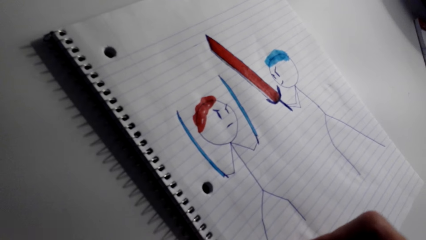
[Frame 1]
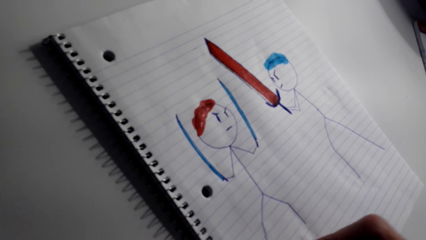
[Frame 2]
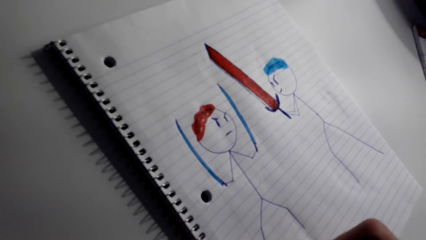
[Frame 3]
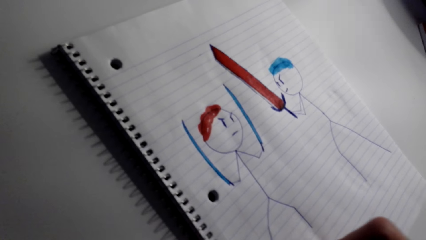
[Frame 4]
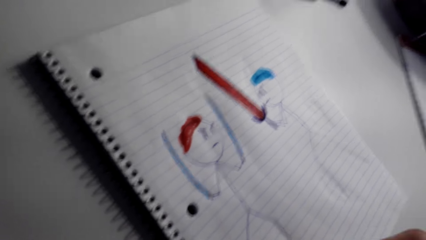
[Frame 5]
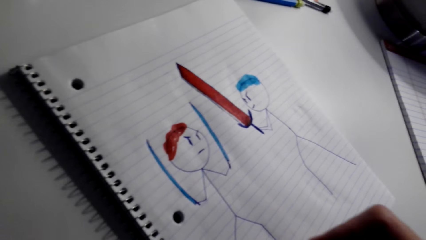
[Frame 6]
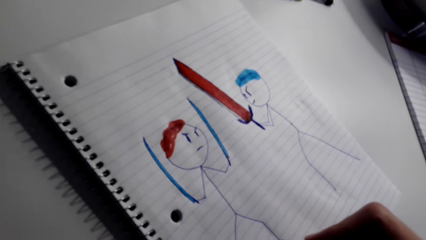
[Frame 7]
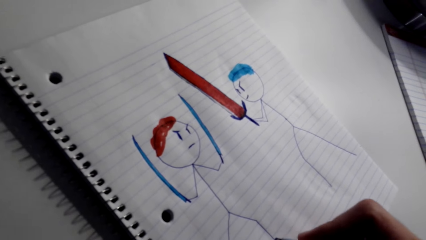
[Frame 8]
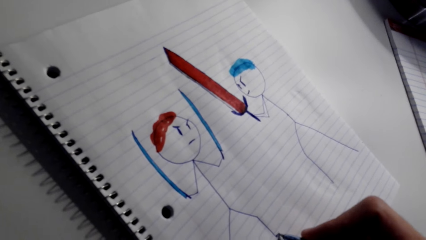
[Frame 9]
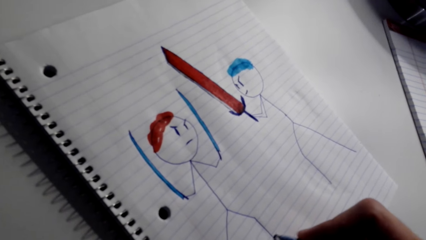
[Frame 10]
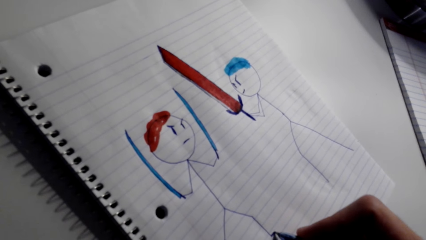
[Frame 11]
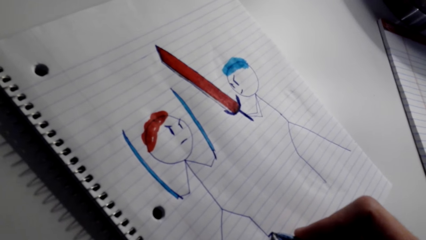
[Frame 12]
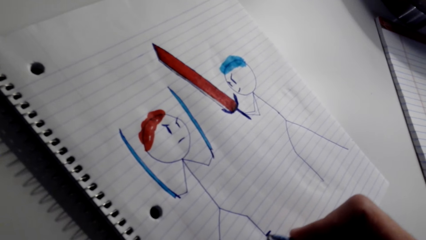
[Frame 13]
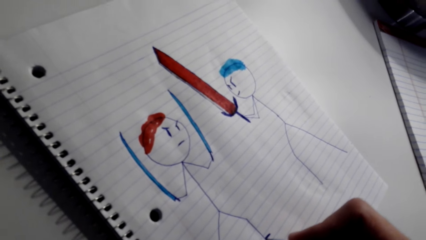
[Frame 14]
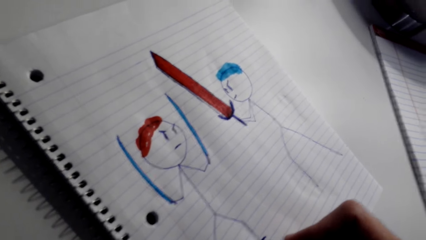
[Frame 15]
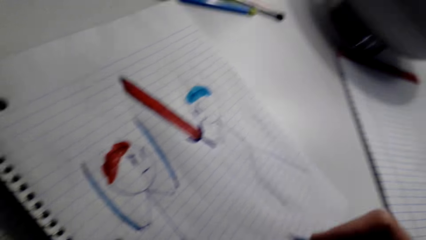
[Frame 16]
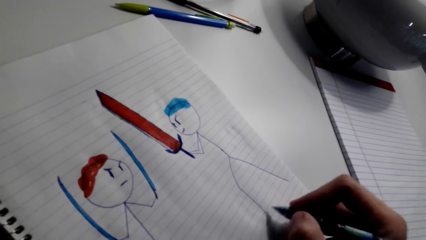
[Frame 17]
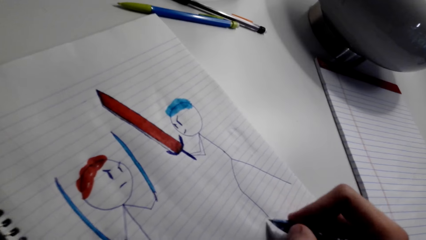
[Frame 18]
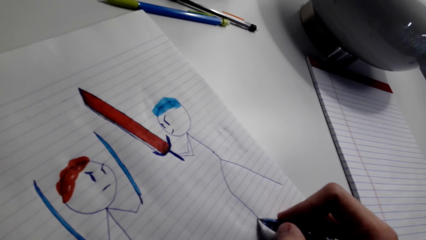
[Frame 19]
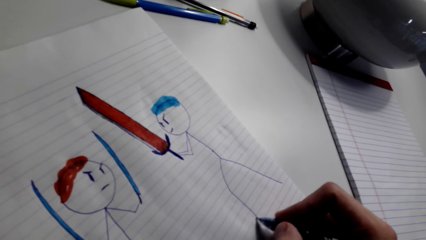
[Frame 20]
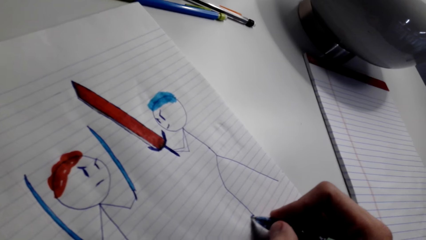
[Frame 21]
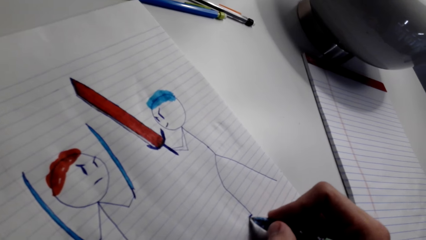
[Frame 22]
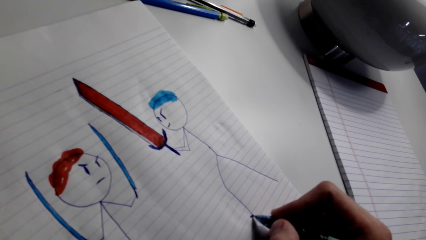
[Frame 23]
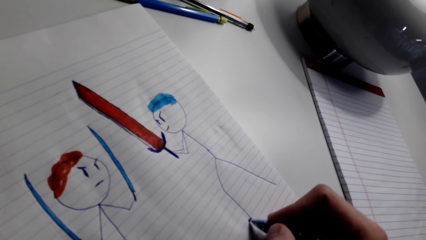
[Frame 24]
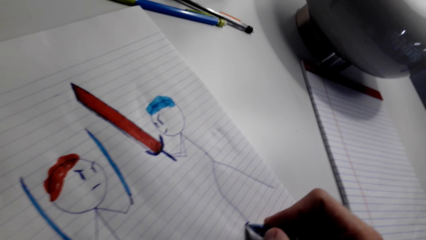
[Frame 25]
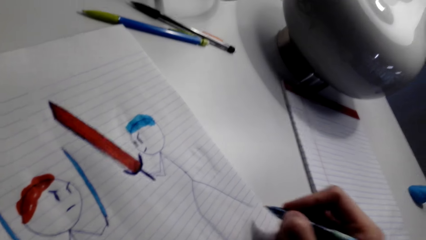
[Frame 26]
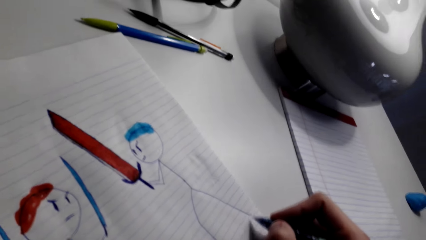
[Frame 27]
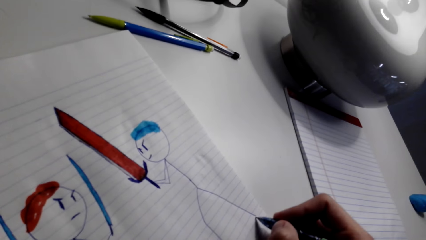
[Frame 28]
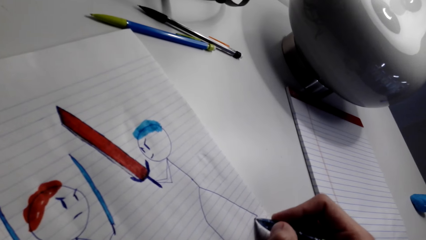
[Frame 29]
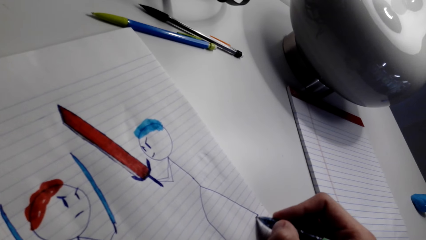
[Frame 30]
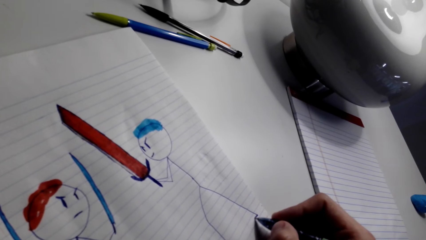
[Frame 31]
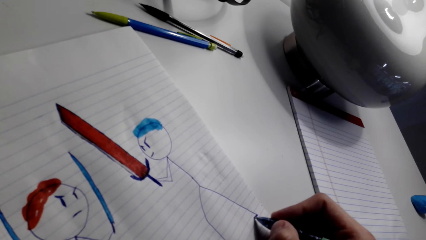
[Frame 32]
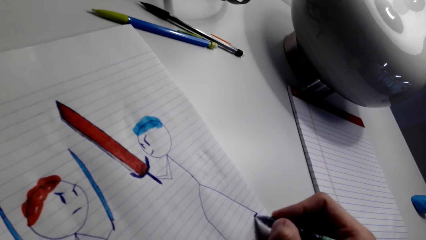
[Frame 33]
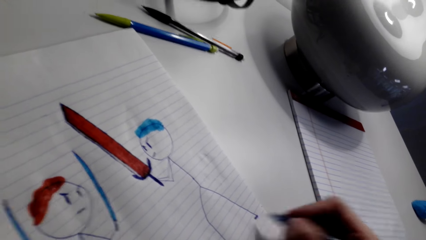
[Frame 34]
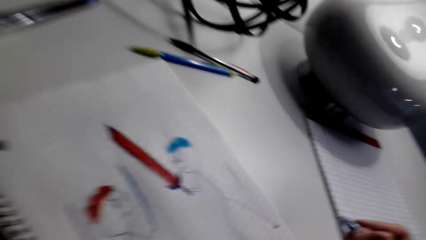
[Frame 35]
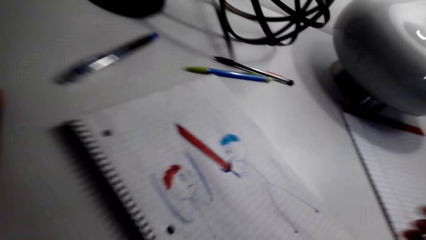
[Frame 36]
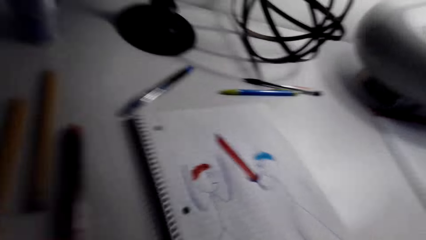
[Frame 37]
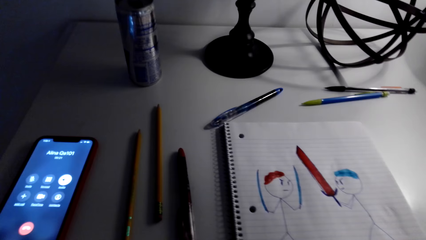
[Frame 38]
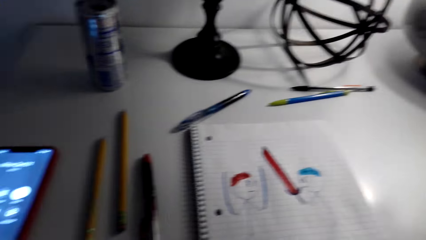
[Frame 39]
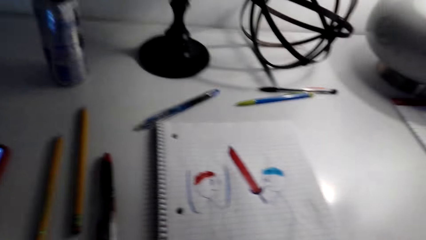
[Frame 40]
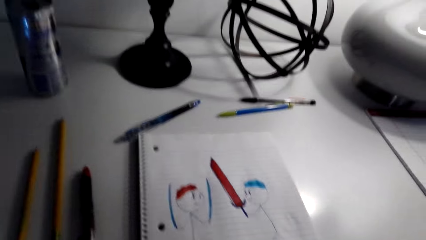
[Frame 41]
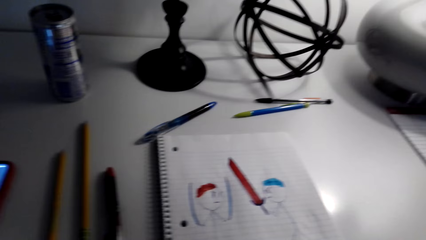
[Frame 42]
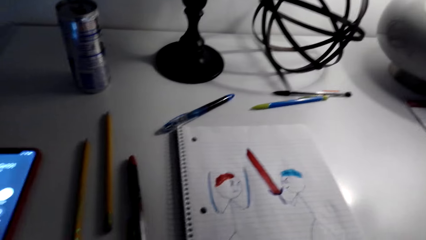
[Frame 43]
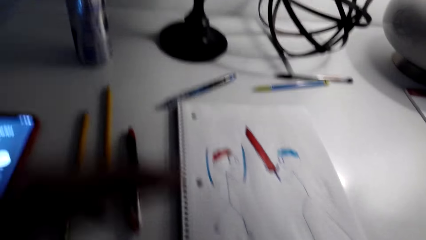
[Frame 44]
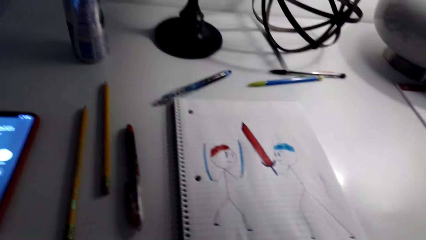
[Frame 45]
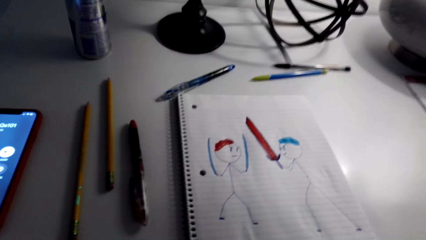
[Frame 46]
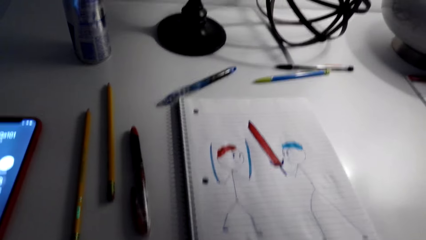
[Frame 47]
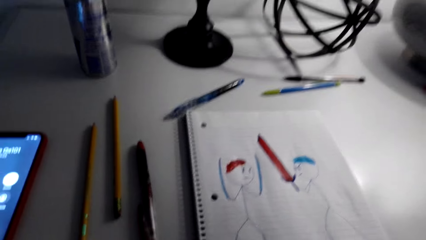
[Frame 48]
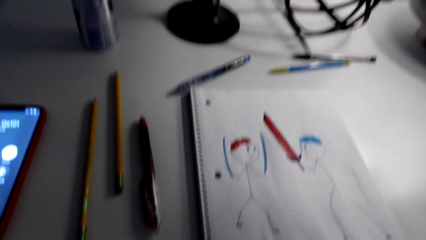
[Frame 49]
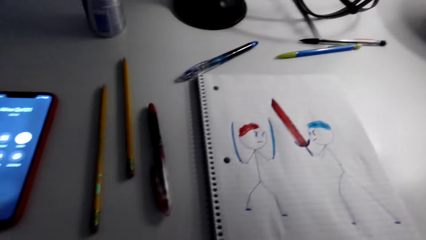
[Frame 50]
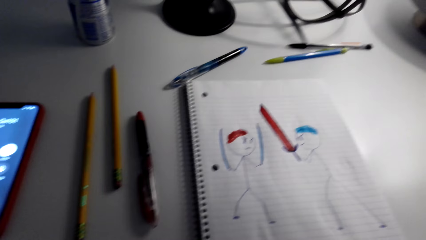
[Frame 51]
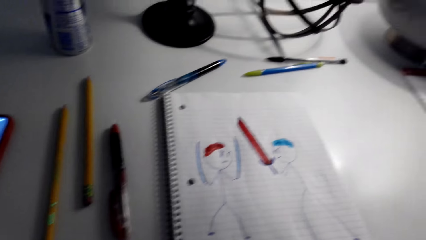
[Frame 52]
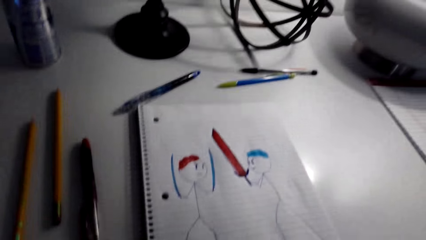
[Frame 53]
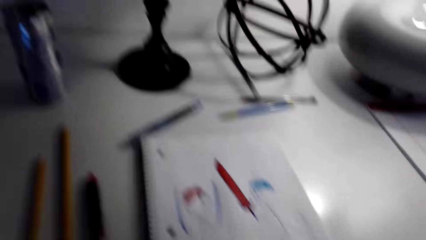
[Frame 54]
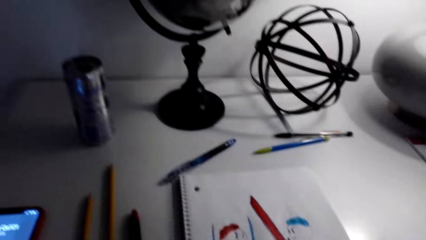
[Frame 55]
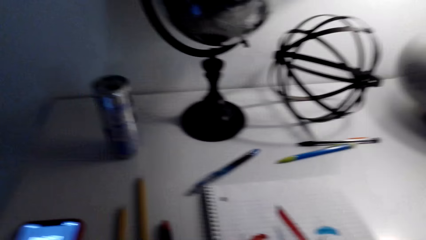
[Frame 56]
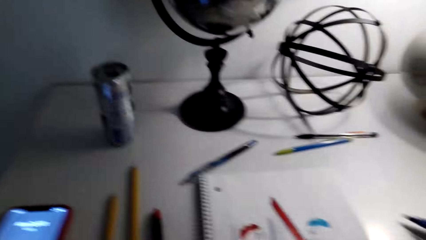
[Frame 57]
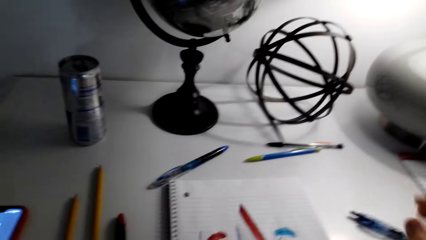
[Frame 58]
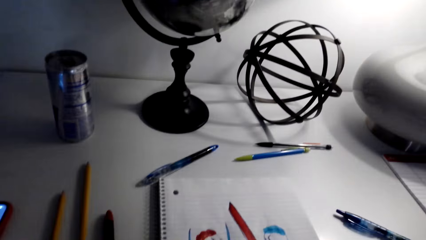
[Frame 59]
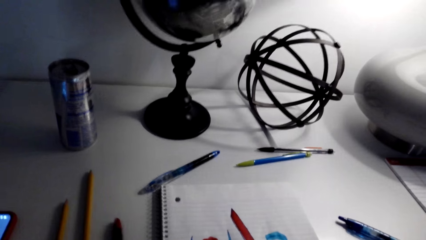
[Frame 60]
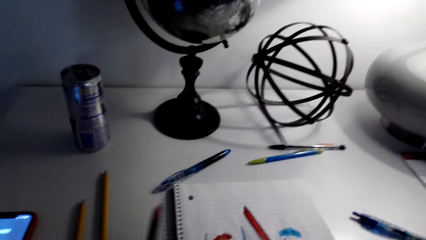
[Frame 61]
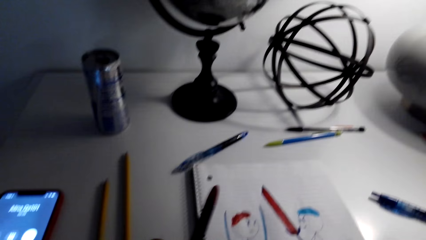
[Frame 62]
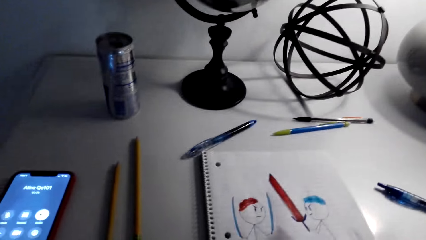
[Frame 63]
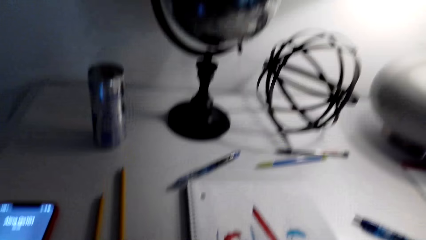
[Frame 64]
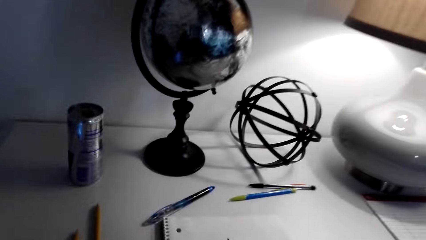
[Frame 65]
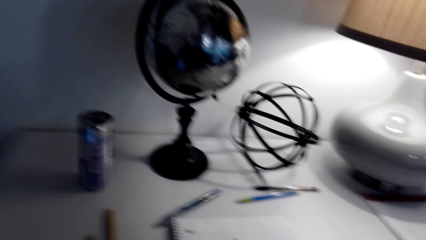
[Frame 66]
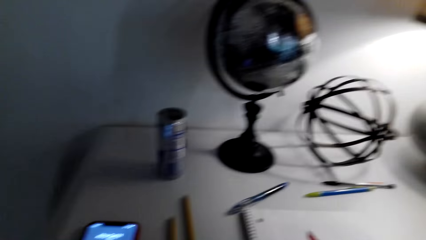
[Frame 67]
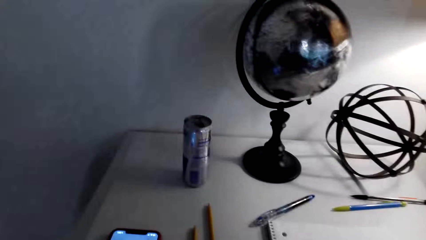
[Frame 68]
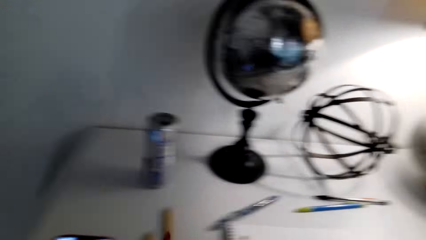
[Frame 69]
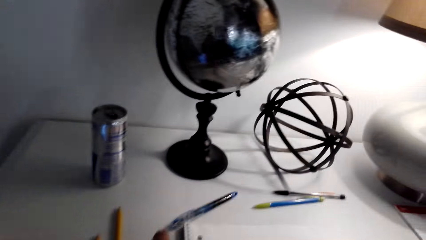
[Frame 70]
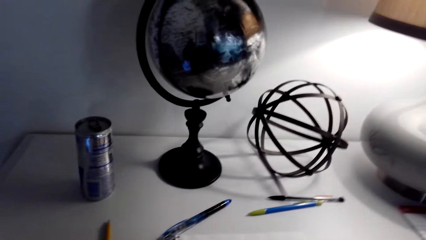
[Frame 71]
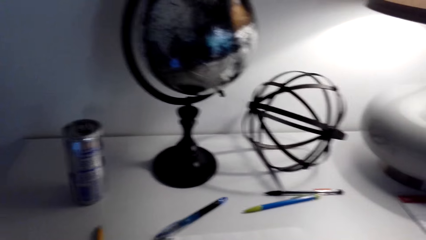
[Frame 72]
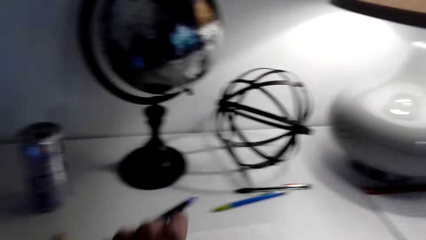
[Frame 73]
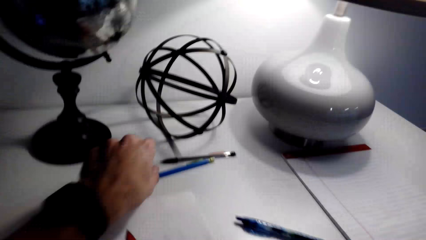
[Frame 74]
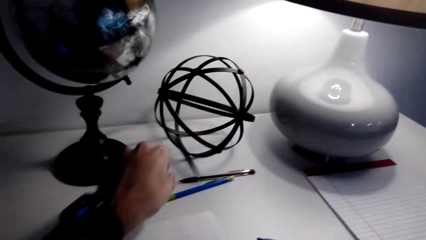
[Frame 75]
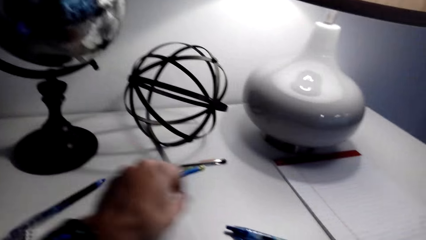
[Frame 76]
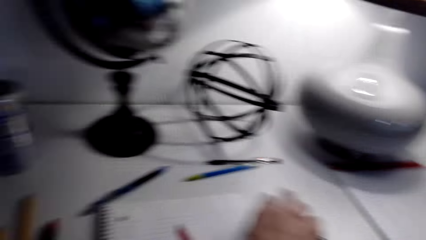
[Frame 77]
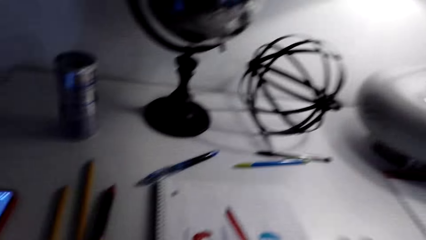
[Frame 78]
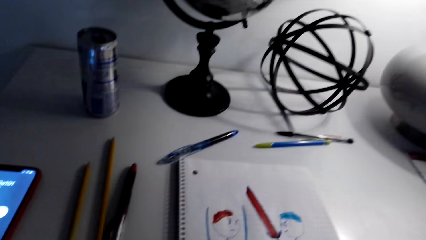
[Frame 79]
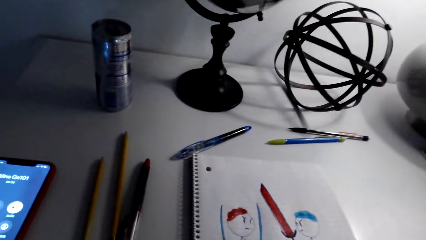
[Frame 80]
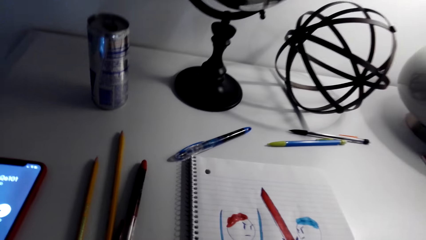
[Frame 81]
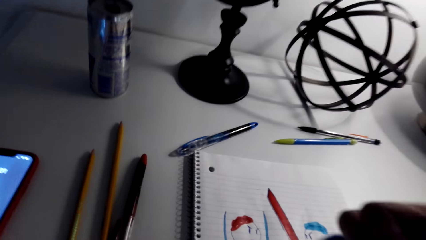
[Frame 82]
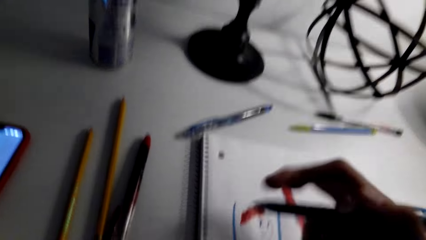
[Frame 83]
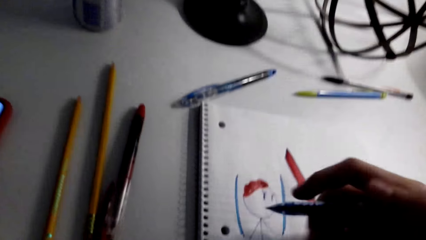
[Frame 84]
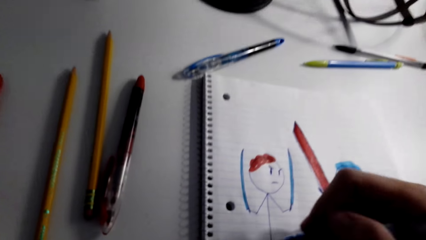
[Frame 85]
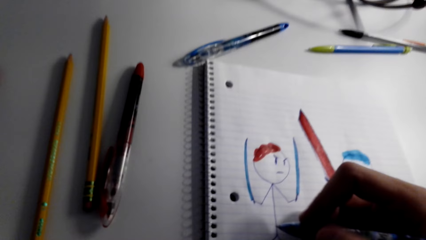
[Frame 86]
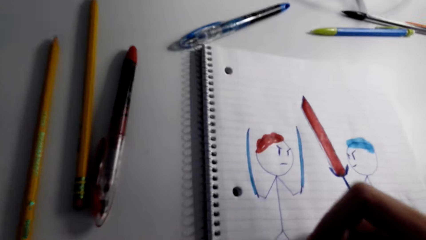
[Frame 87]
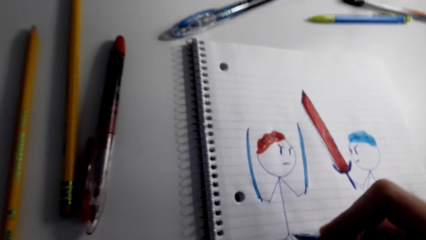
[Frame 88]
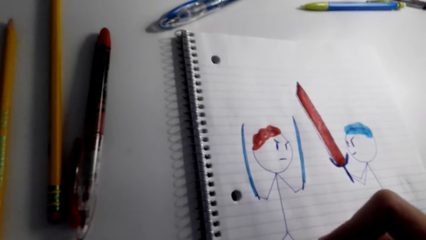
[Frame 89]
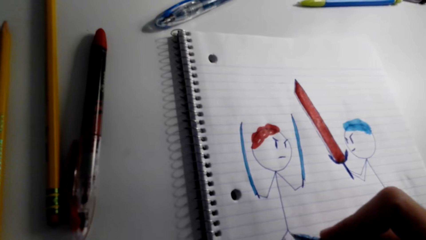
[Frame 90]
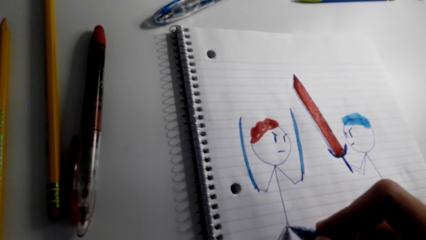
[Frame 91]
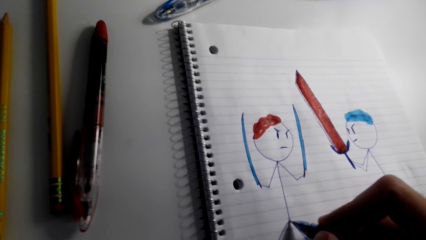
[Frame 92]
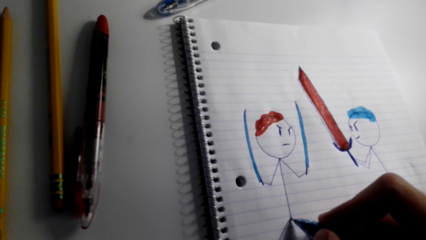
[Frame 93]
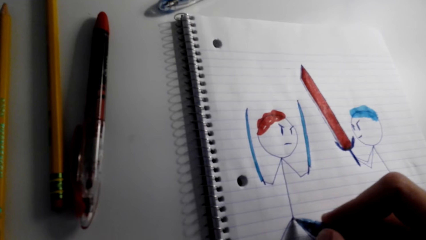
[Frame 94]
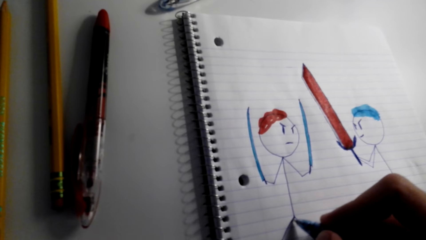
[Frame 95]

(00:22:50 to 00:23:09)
The camera wearer paints the sketch with the pen. They talk on a phone call. They adjust the book. They drop the pen on the table. They pick up the pen from the table with the left hand. They draw on the book.
